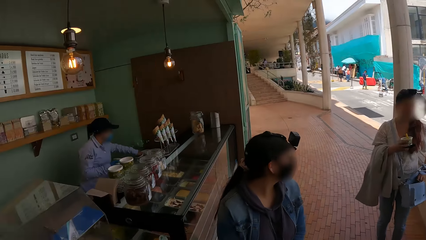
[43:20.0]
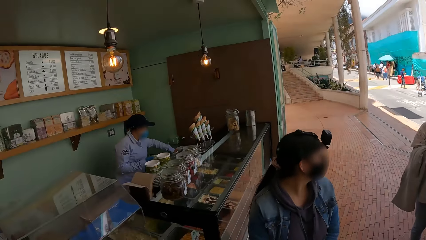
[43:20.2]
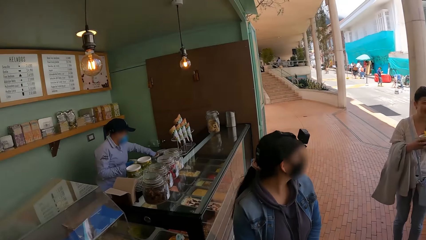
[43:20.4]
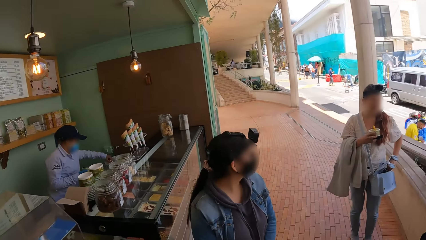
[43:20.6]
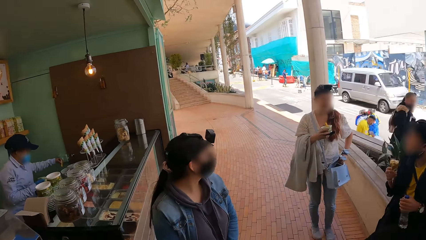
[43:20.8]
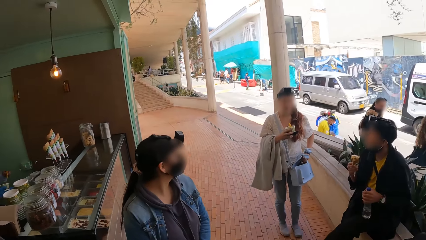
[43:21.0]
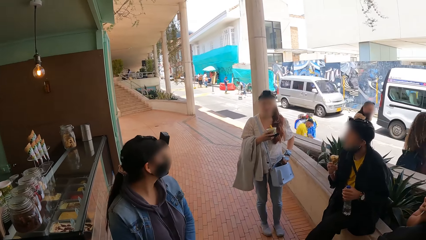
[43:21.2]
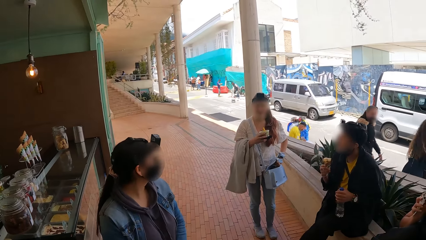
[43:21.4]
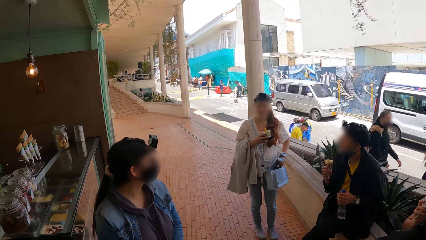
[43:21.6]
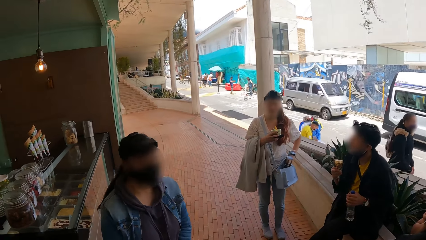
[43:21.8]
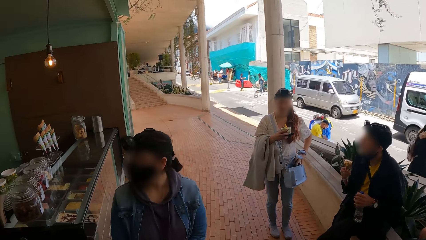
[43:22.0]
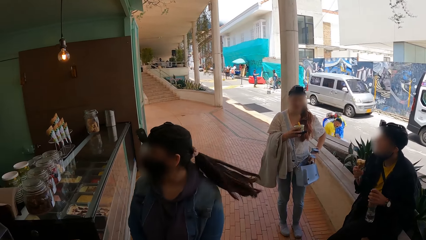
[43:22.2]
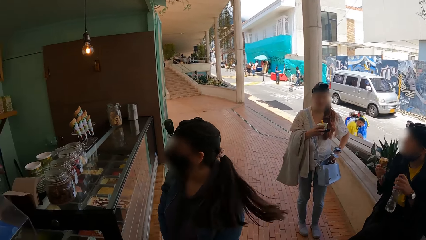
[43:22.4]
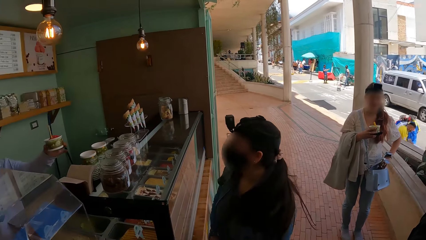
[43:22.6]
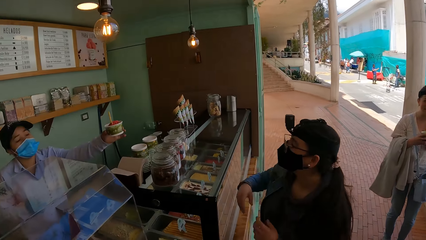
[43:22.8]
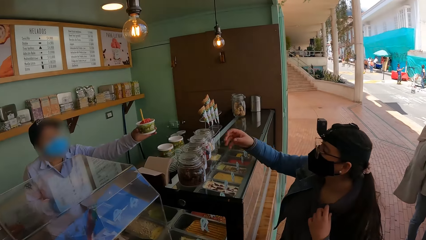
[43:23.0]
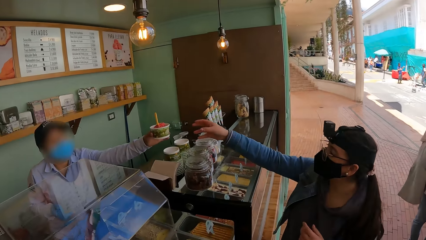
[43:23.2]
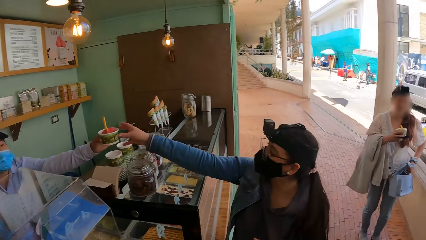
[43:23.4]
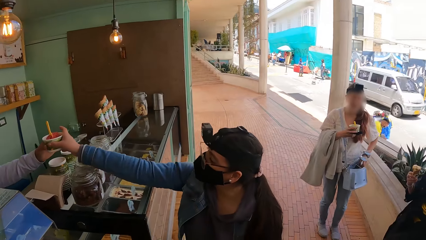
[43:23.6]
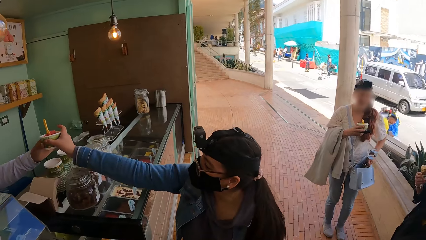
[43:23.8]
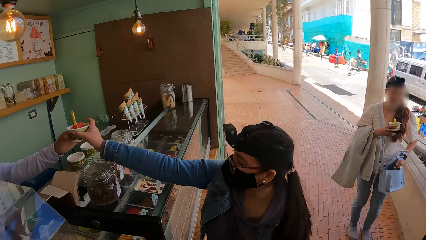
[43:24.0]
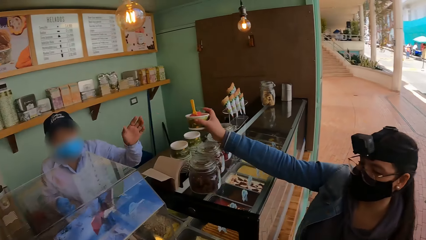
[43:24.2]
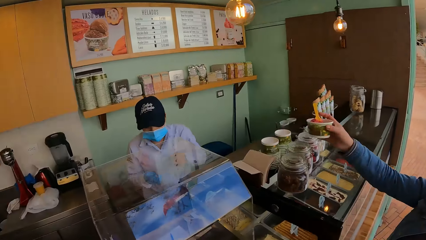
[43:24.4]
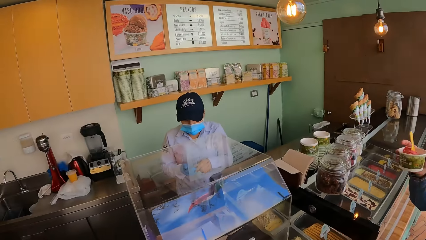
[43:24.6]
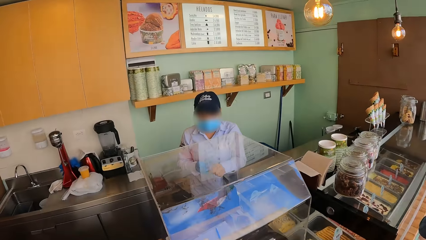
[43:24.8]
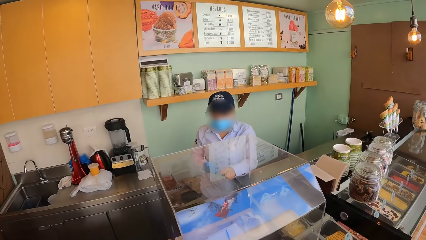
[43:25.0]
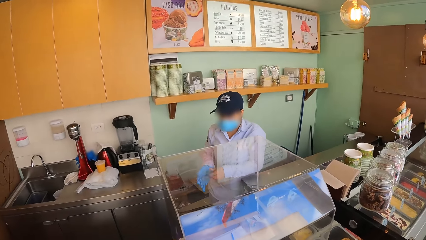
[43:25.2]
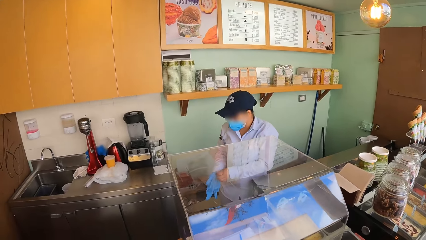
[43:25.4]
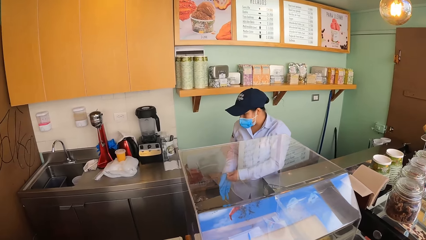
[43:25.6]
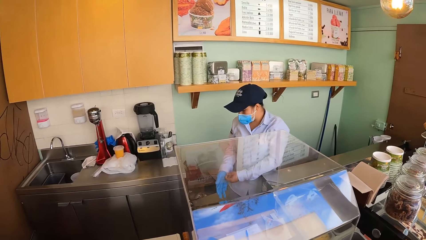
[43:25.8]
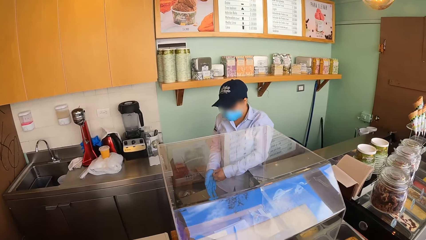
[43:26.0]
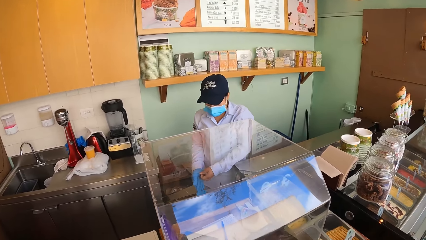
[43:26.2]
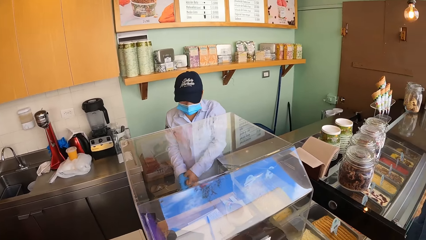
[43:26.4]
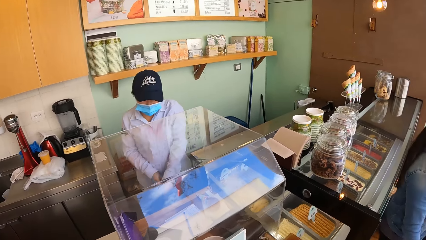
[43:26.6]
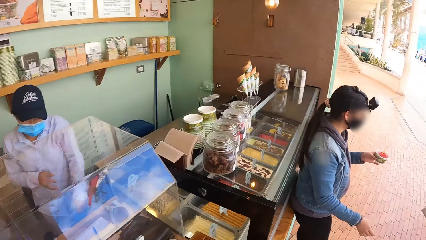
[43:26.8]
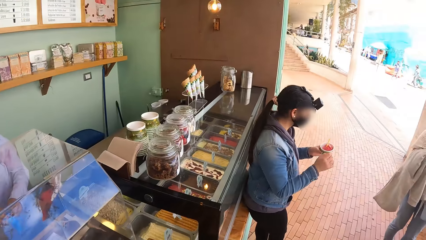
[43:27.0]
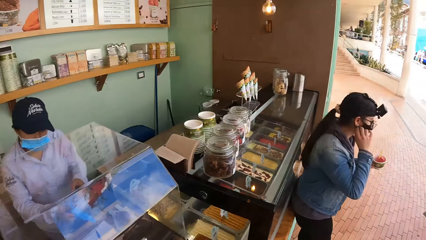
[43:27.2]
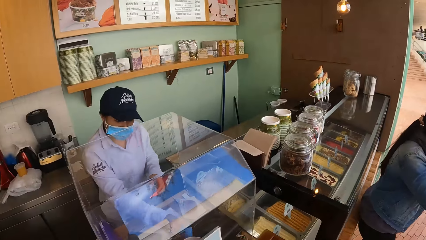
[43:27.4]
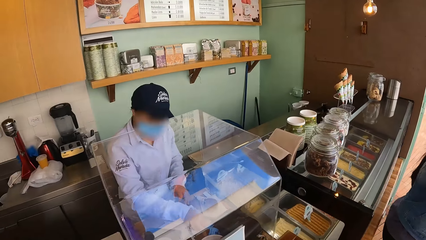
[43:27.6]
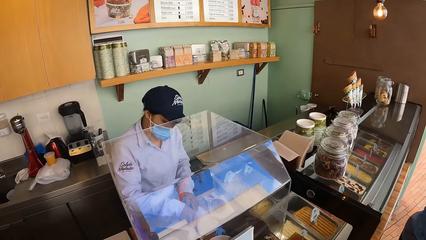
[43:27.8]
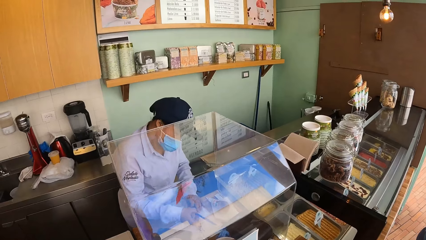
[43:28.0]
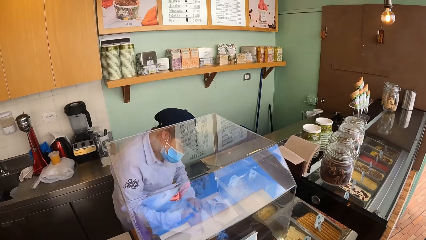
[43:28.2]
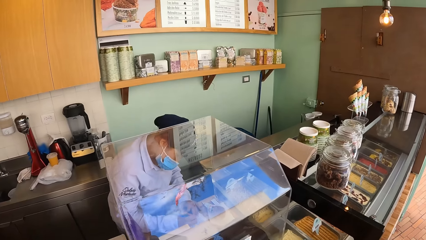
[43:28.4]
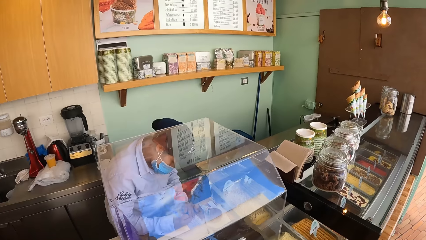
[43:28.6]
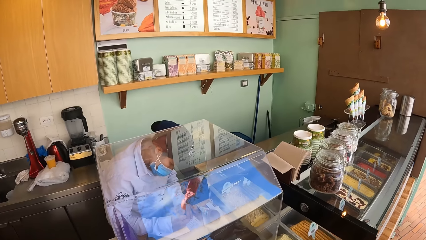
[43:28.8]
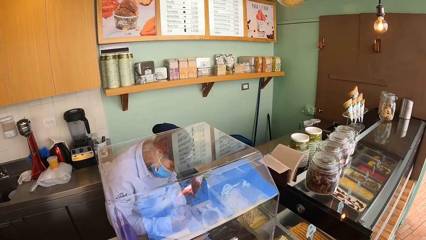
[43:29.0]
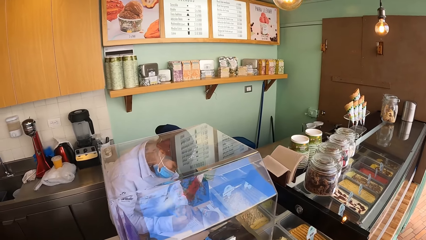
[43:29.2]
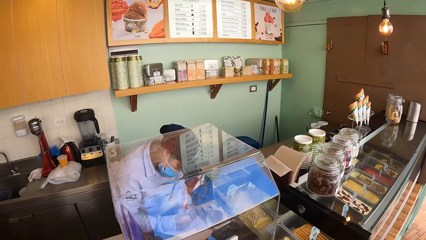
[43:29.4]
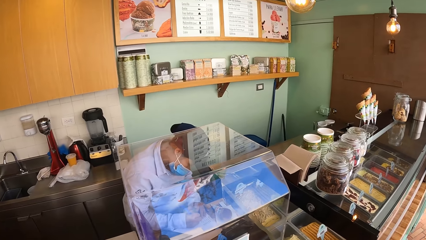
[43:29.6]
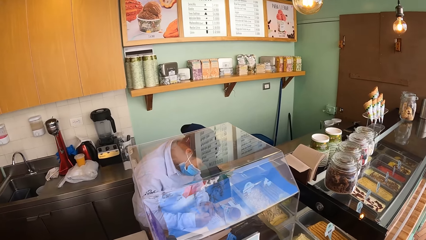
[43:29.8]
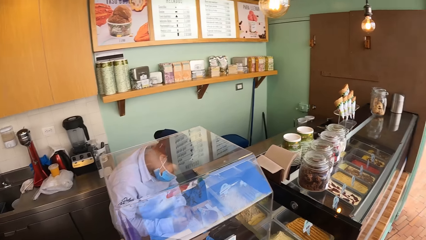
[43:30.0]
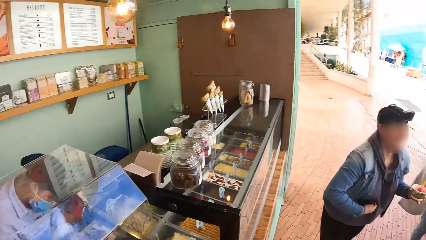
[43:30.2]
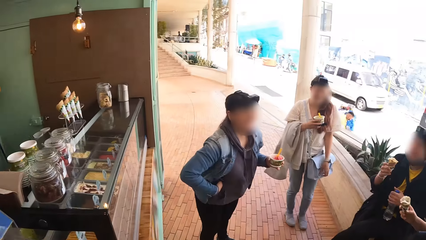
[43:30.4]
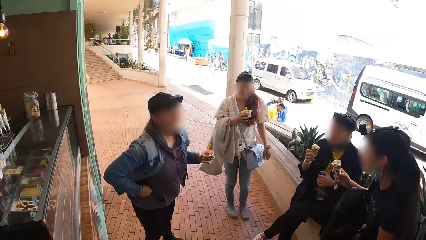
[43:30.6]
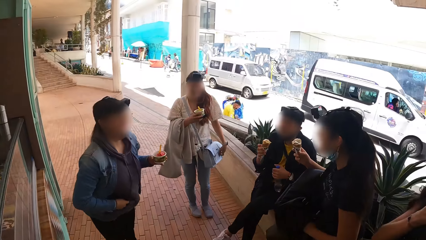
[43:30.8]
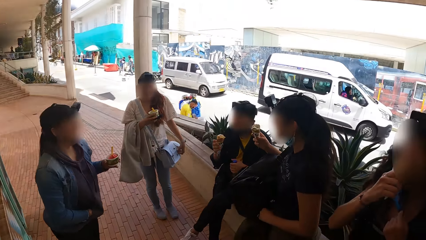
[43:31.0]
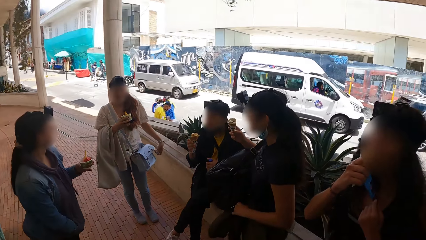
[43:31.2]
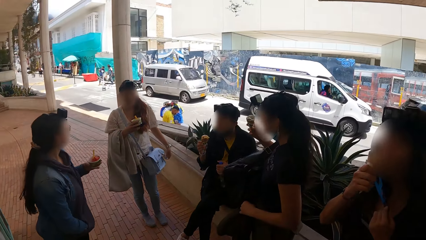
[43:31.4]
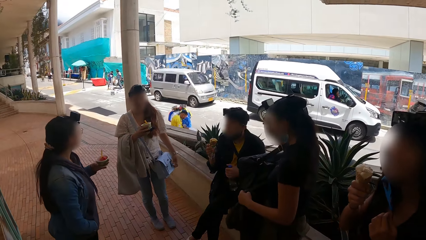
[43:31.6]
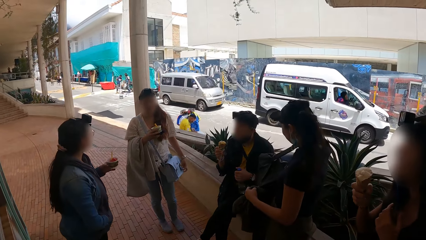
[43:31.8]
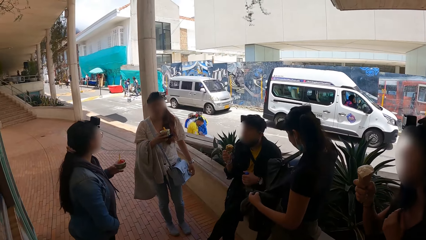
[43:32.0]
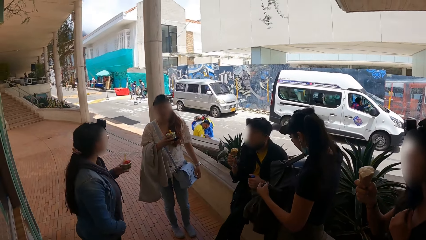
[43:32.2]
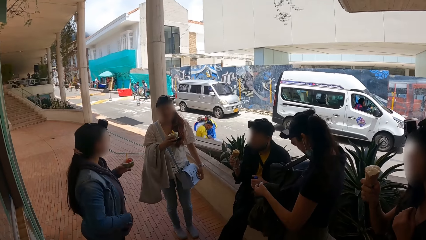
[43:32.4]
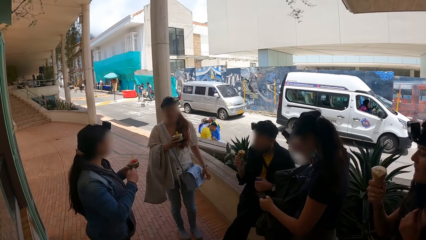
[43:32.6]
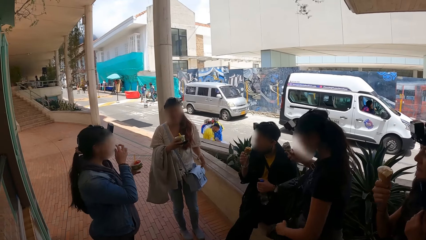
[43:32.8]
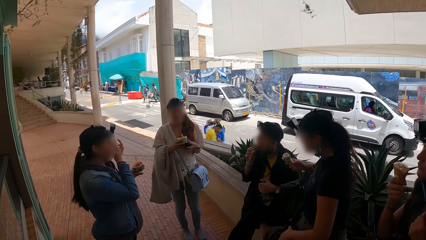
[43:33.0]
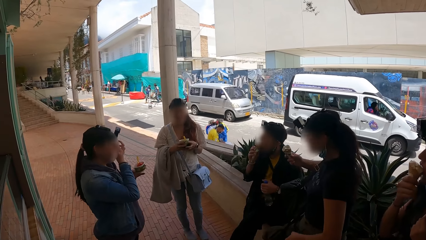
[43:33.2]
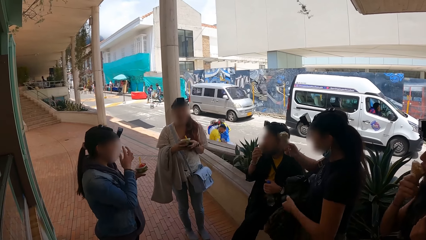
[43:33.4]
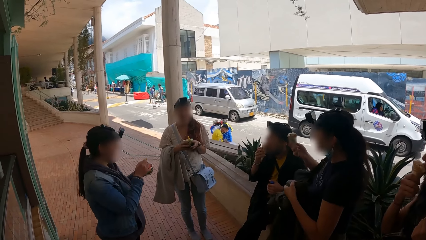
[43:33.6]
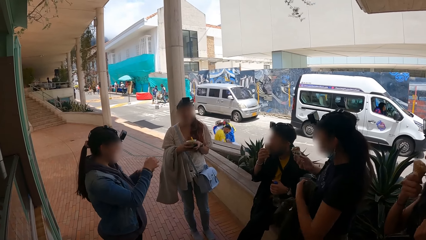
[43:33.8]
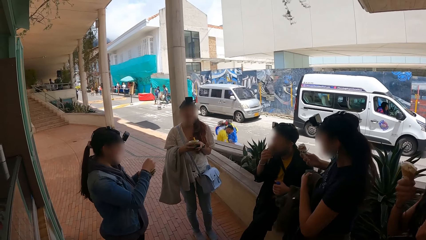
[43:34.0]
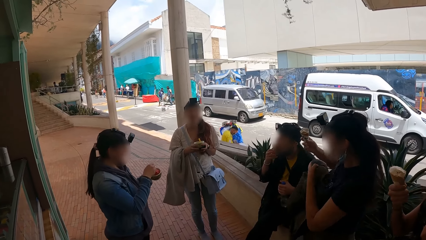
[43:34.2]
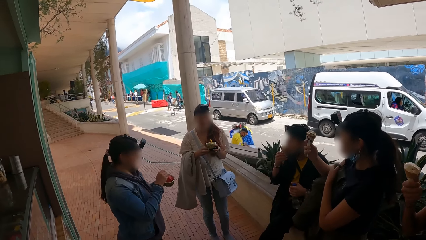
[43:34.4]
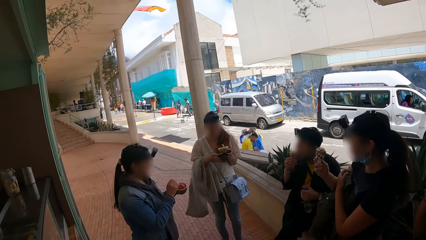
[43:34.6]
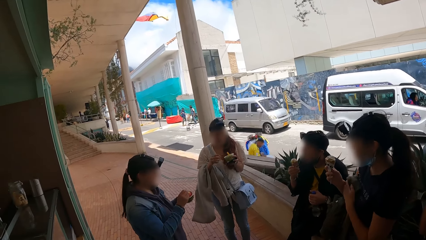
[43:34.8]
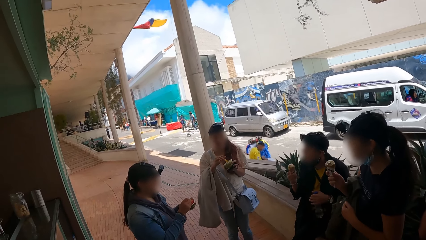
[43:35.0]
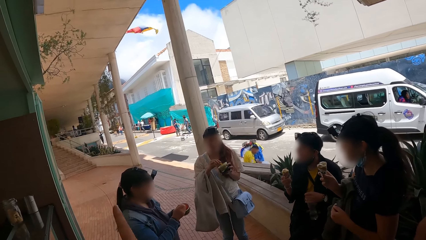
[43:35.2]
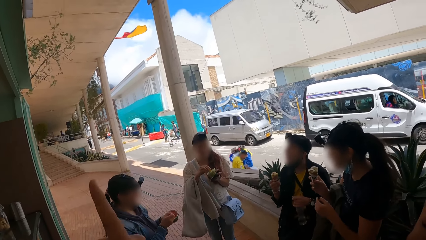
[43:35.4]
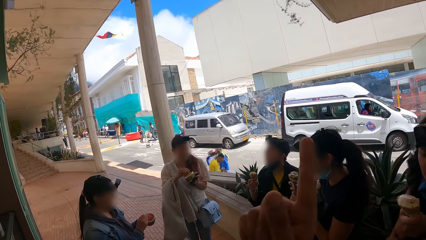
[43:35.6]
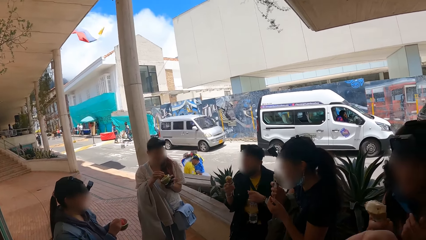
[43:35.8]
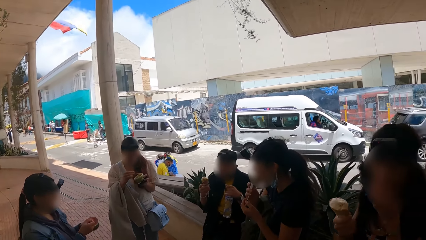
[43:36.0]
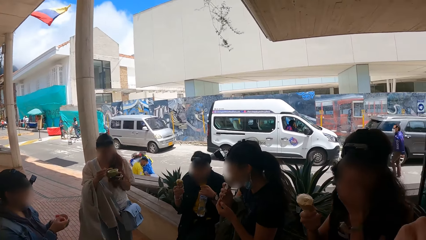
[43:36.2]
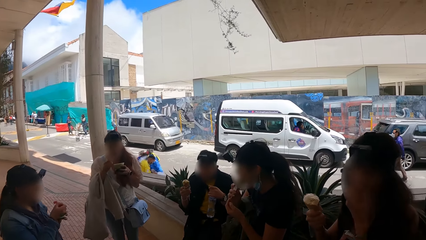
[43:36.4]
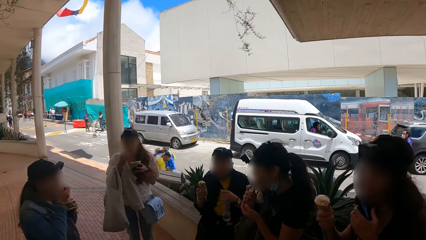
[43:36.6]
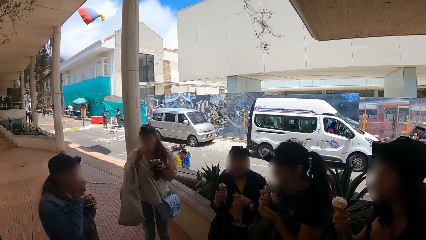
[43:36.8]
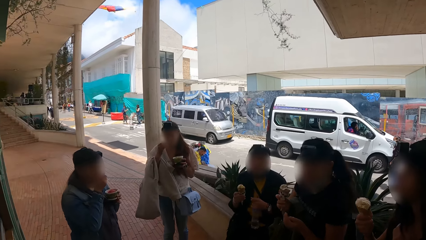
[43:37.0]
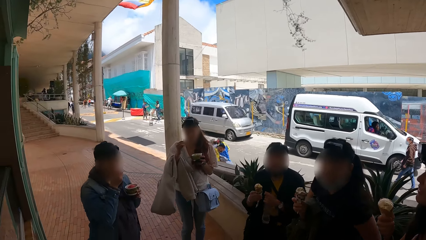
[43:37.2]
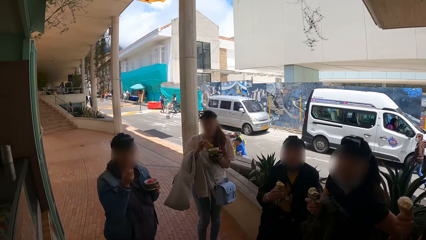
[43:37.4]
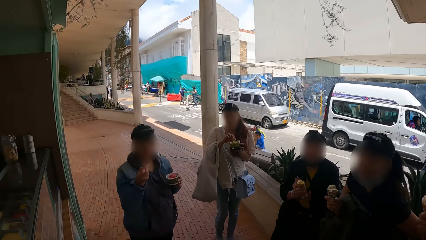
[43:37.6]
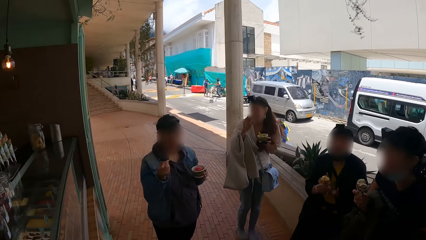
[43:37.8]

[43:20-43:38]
The camera wearer looks around. She takes the video. She looks at a person over the counter. She looks around. She raises her right hand.
